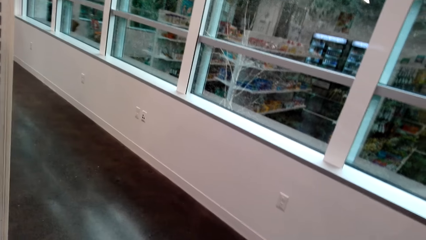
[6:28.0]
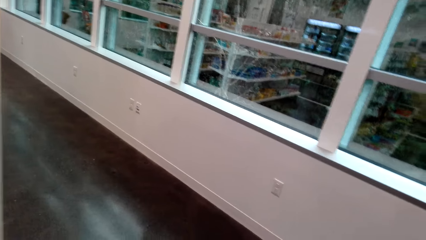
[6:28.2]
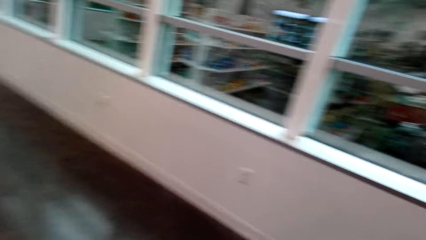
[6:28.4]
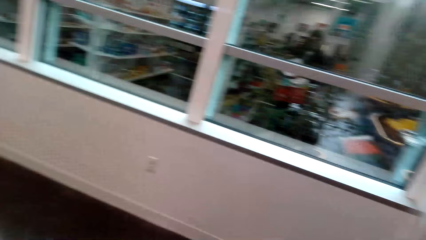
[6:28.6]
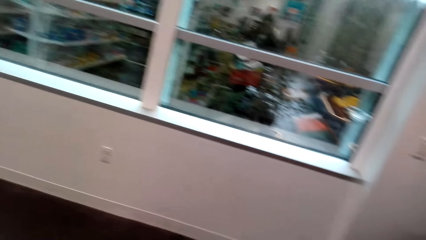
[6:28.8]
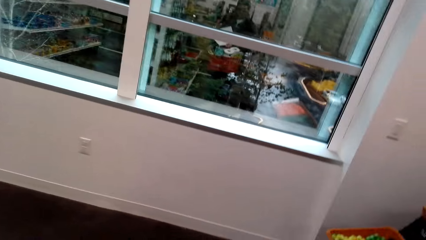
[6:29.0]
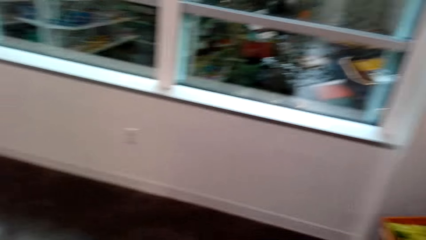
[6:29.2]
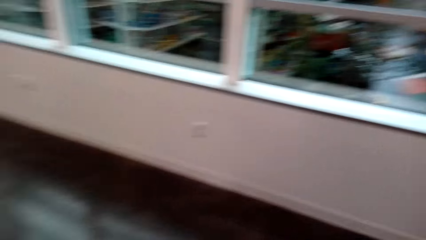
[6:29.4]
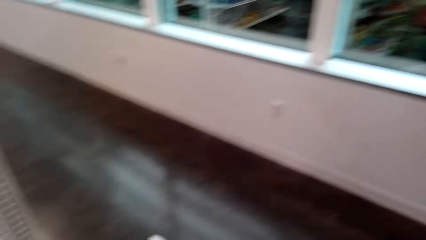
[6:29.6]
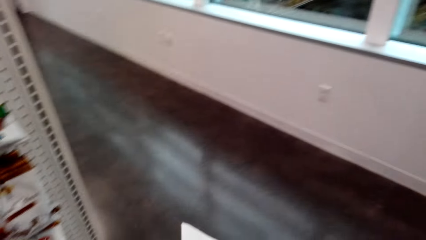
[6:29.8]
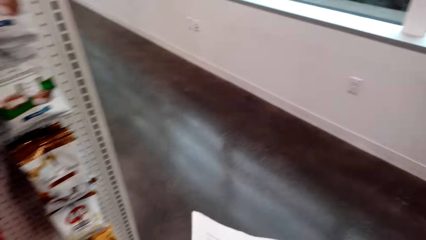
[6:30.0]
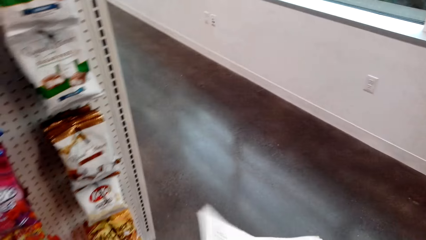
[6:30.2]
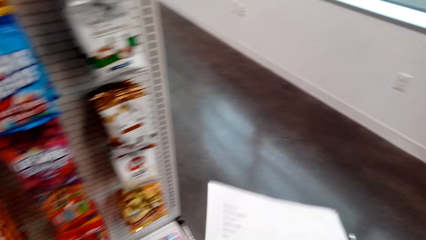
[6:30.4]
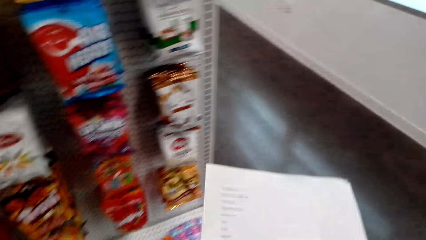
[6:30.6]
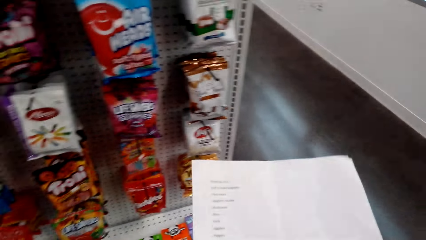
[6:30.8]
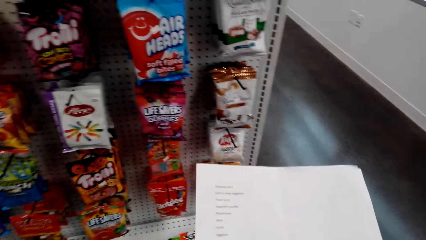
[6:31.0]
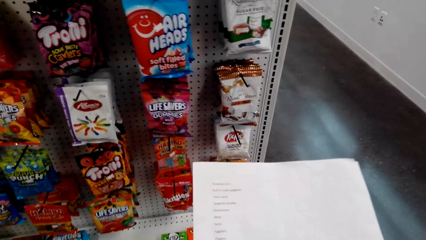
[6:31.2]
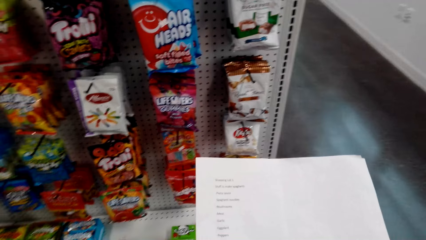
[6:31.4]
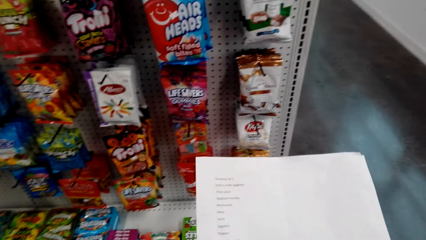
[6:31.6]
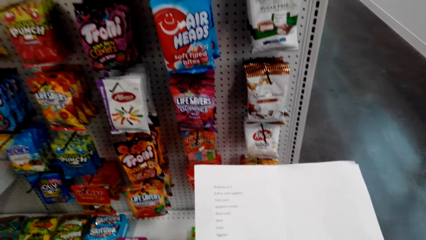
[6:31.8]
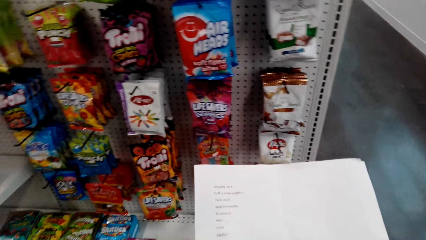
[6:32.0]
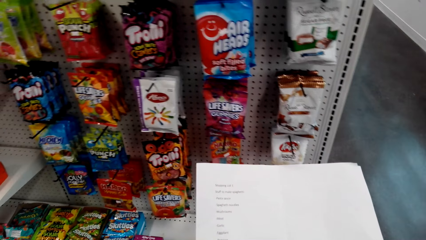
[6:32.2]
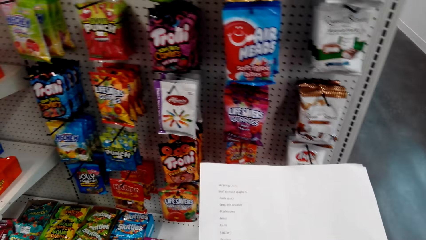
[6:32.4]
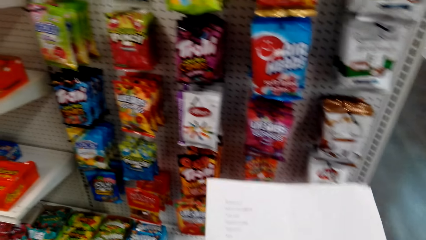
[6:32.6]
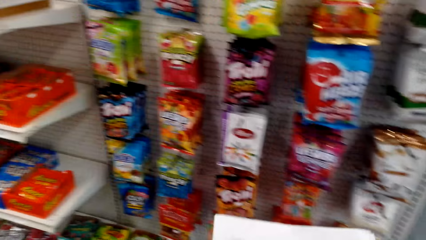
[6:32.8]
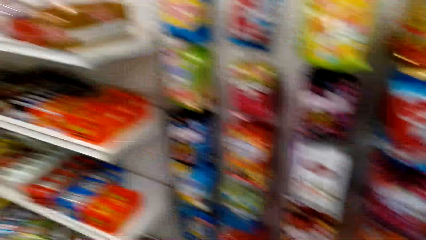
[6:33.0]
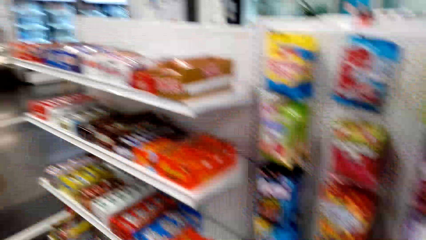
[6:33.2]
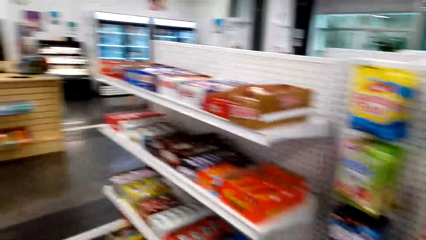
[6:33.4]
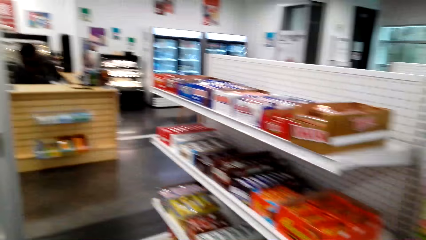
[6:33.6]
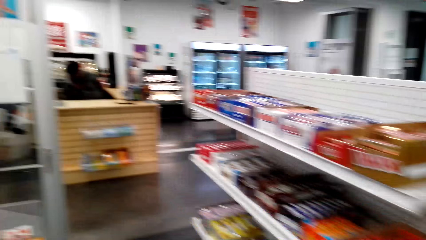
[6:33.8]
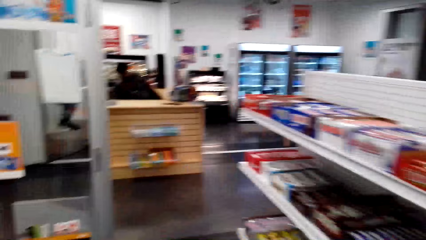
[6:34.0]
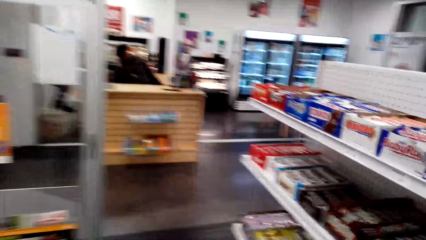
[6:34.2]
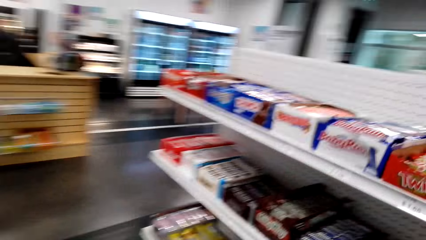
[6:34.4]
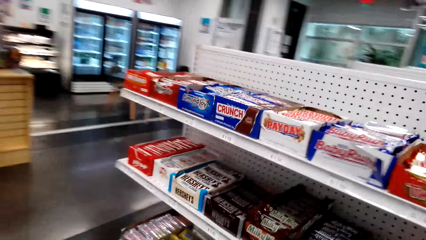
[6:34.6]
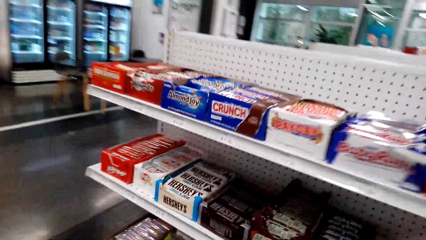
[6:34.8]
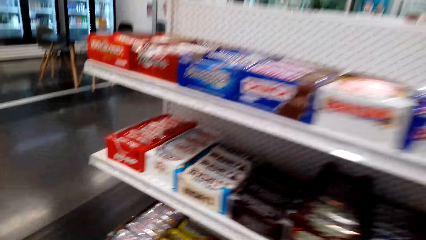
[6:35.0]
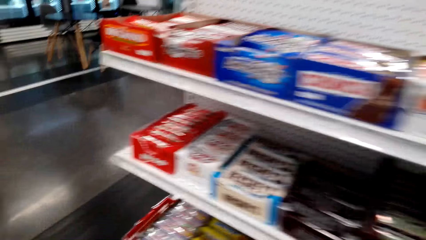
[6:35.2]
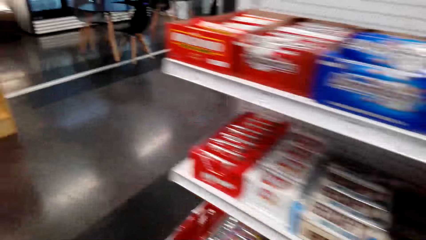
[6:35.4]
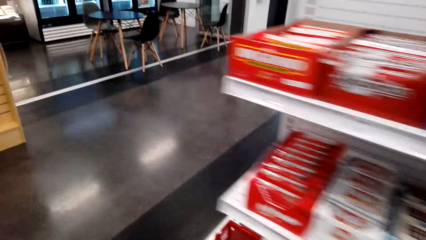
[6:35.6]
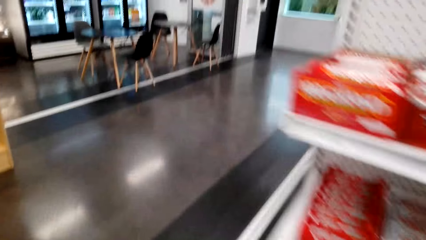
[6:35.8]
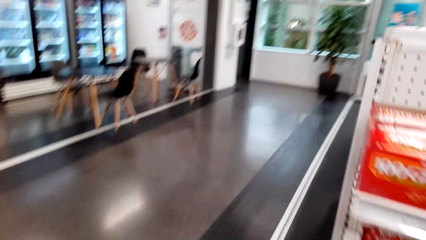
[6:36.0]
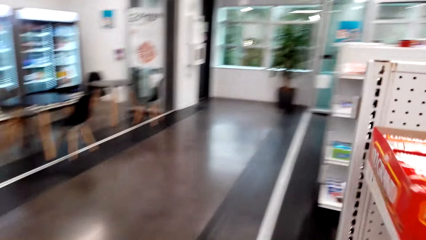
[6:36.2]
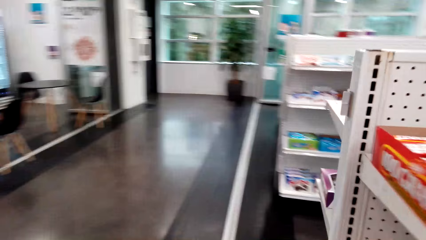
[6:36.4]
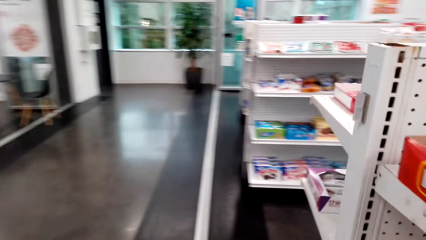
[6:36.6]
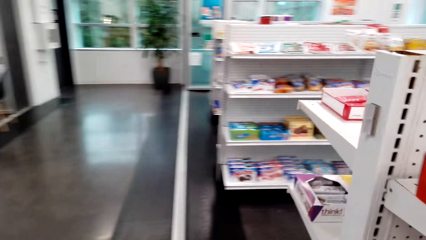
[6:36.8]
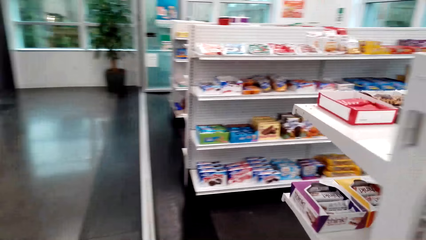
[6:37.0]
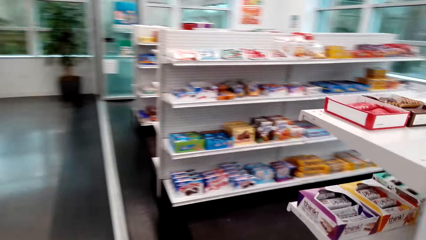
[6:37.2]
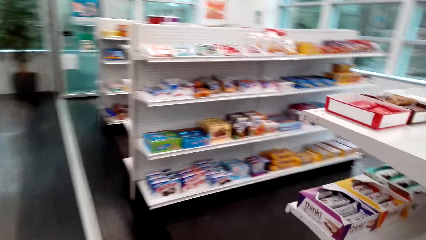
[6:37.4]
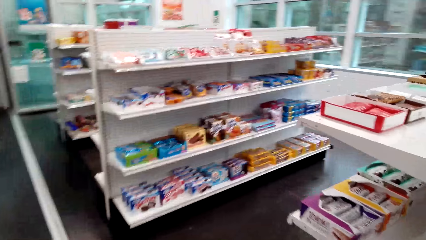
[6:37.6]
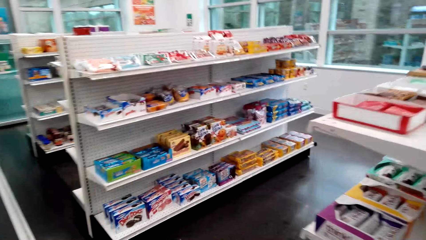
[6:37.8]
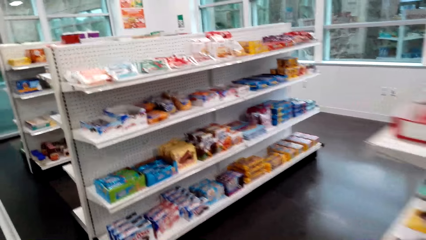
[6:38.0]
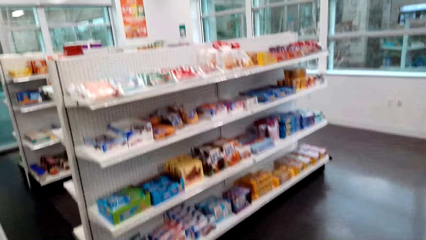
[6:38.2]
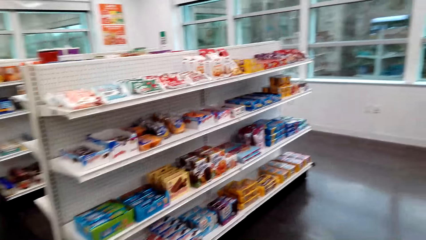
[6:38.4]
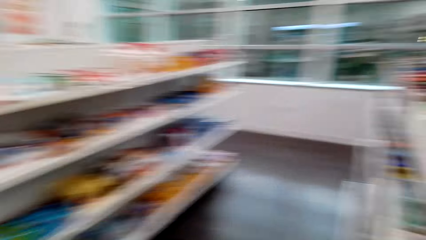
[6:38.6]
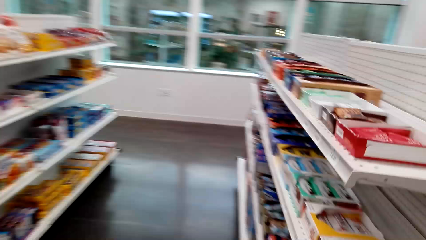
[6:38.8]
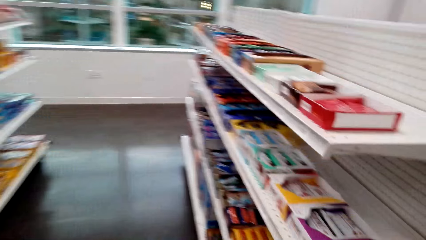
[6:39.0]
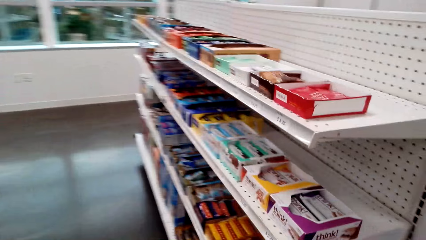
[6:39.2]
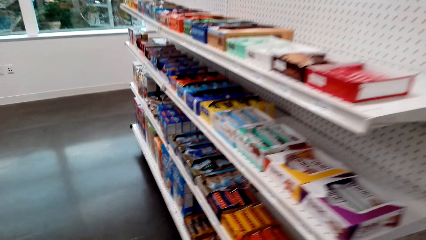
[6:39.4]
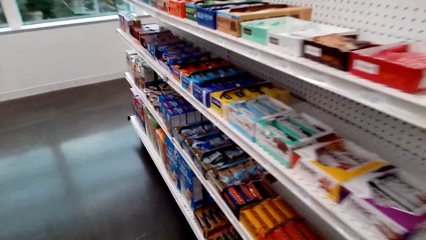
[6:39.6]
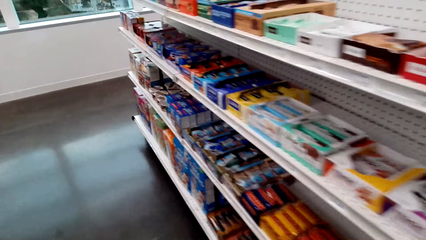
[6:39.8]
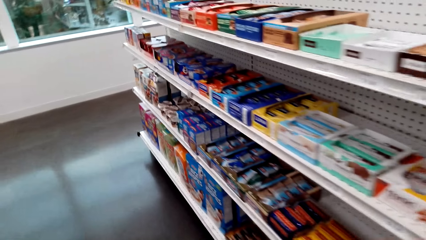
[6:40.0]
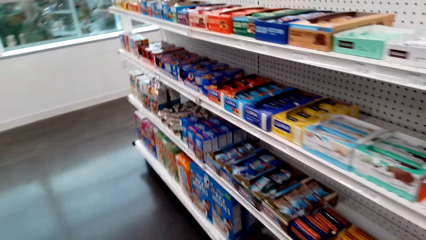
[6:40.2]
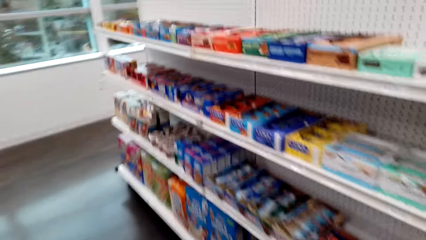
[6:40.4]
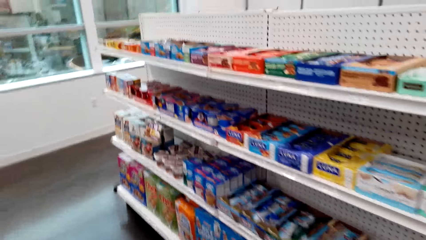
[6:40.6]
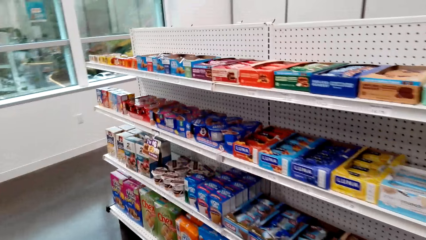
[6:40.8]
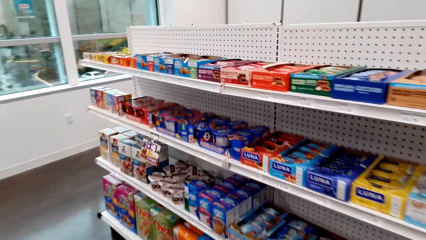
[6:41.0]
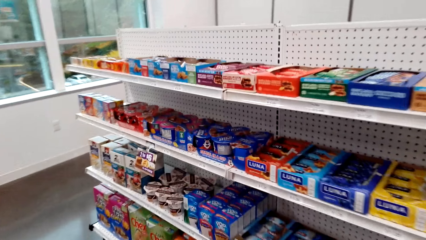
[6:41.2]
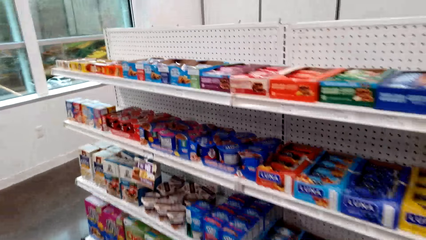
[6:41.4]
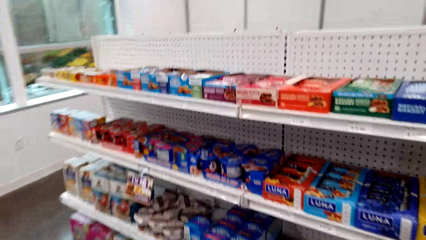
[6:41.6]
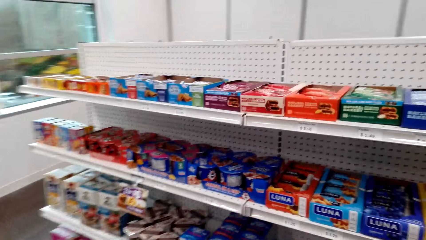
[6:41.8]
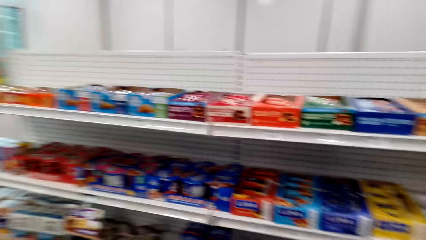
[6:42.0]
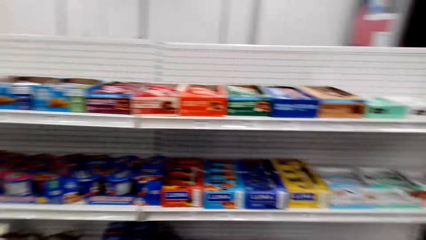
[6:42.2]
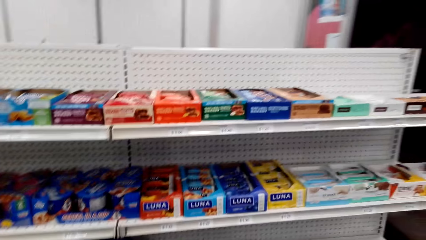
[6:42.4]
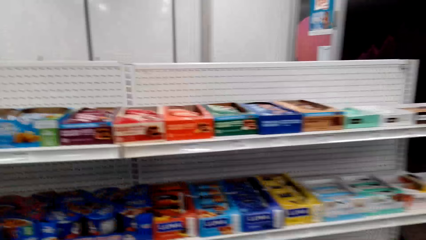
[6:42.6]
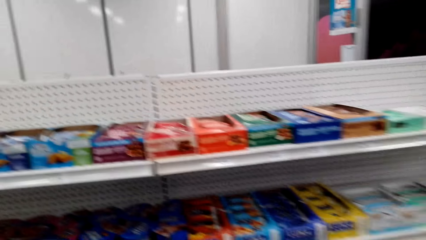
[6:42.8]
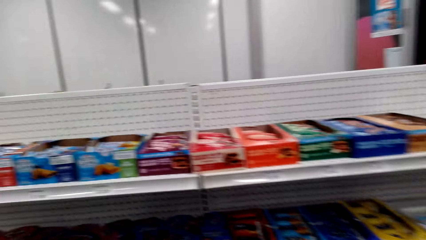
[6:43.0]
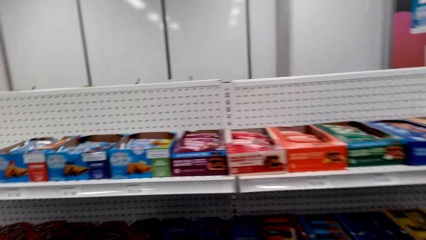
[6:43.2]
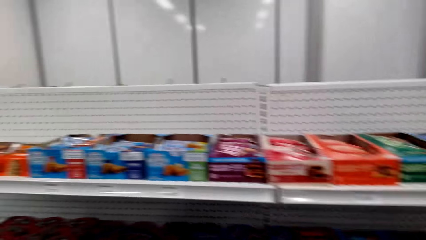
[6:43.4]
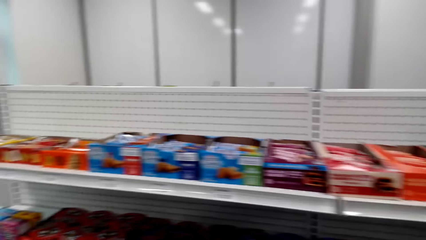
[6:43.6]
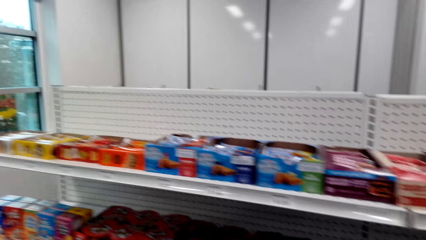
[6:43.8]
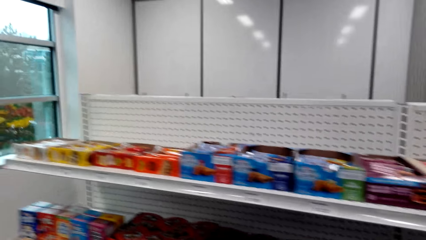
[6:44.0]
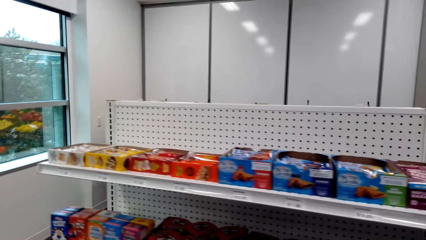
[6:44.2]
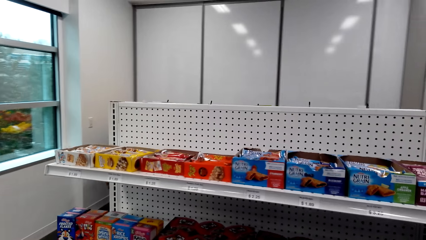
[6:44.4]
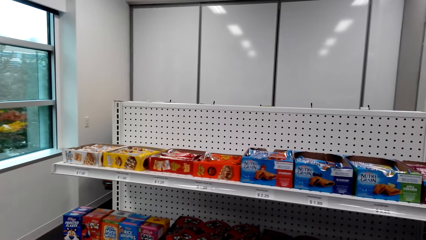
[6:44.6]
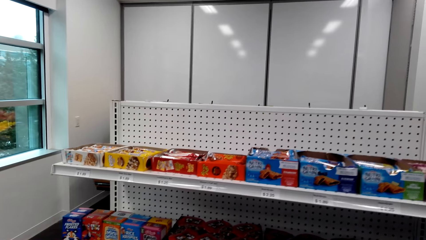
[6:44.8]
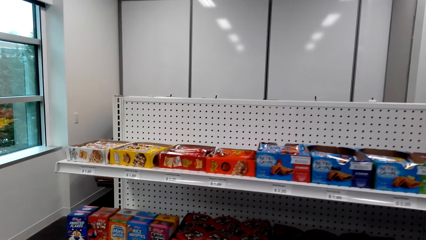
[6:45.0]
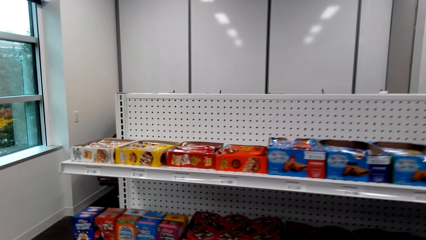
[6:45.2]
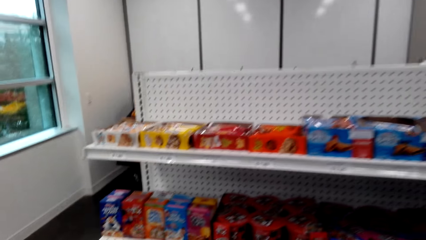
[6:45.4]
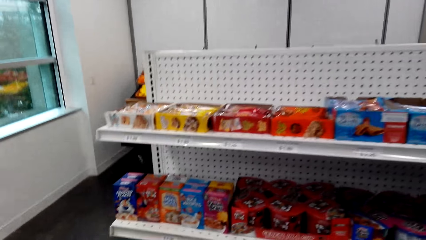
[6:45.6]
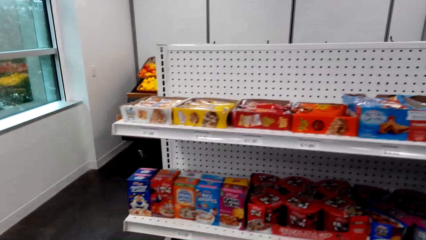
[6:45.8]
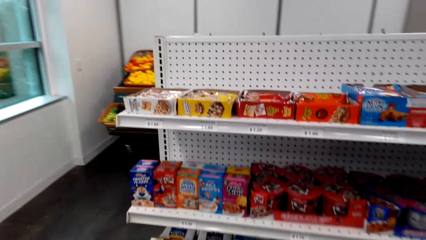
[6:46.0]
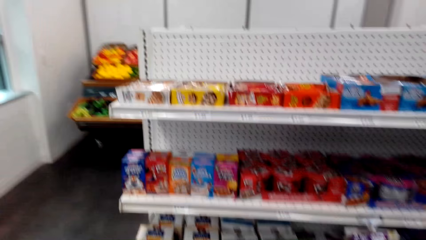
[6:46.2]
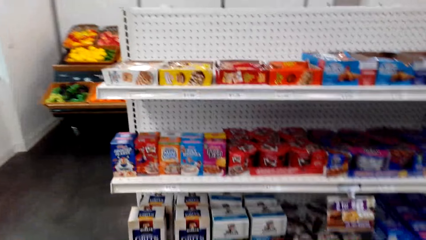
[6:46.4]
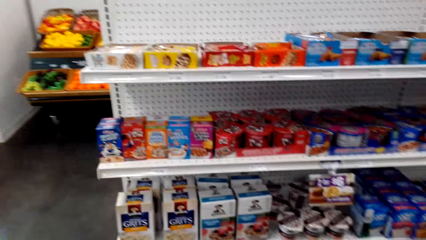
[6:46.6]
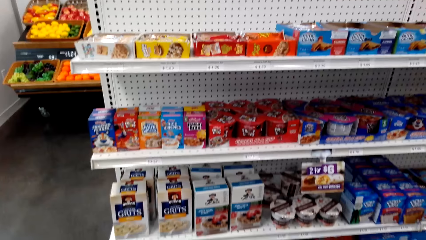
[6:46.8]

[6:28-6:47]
The camera wearer looks at the sheet of paper. They walk around the store. They look around. They look at the shelves.
